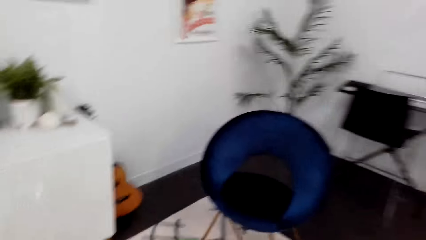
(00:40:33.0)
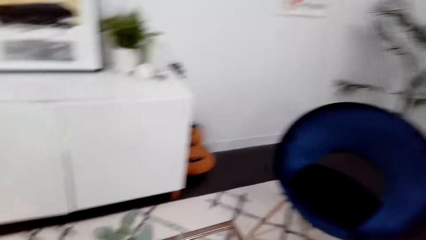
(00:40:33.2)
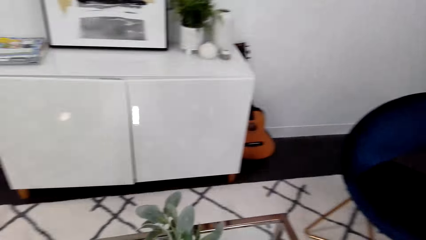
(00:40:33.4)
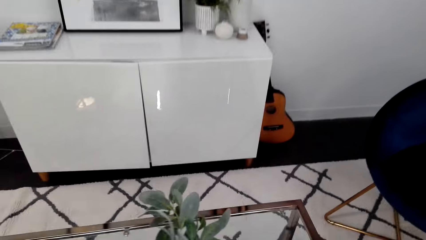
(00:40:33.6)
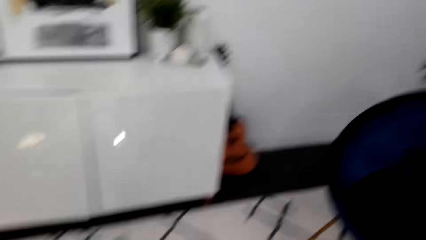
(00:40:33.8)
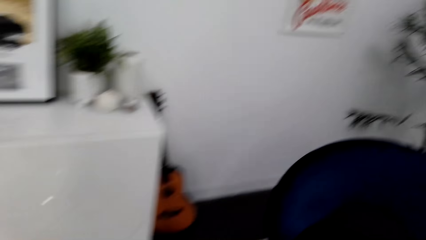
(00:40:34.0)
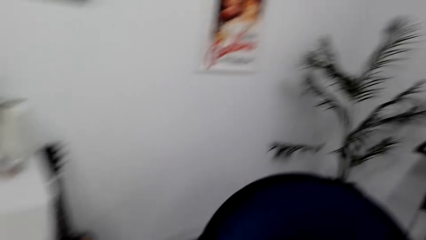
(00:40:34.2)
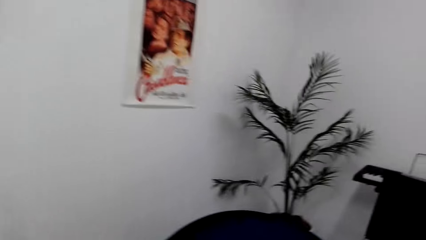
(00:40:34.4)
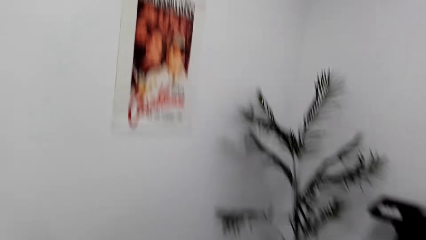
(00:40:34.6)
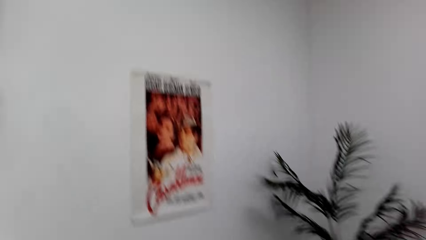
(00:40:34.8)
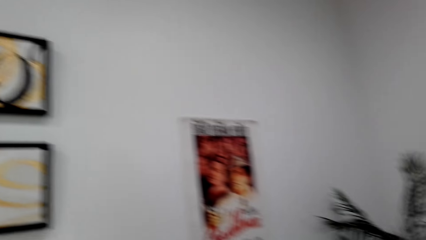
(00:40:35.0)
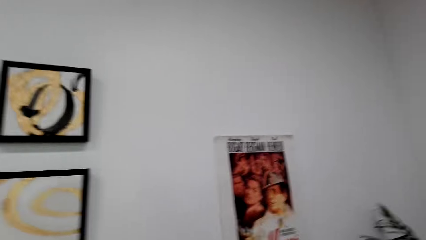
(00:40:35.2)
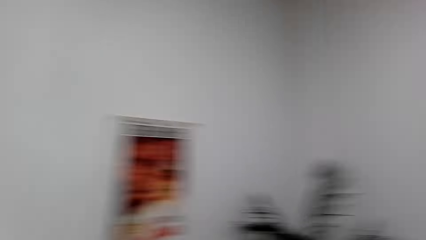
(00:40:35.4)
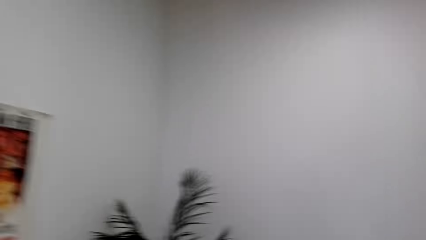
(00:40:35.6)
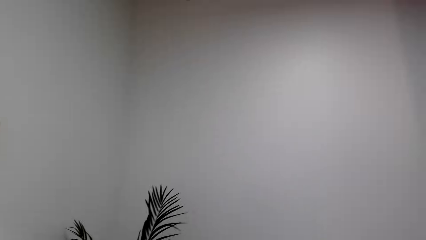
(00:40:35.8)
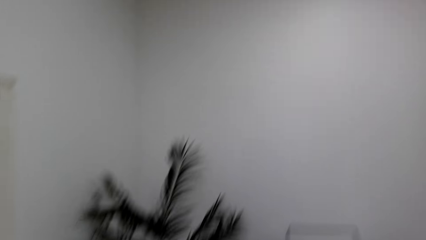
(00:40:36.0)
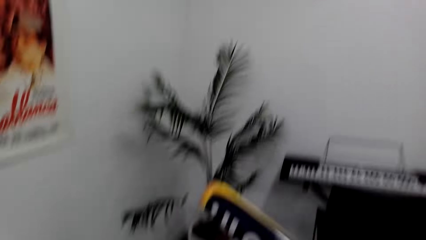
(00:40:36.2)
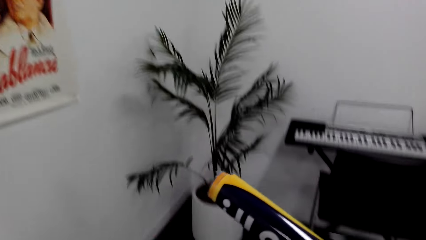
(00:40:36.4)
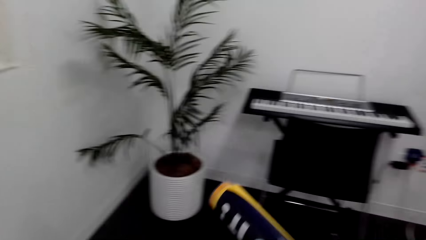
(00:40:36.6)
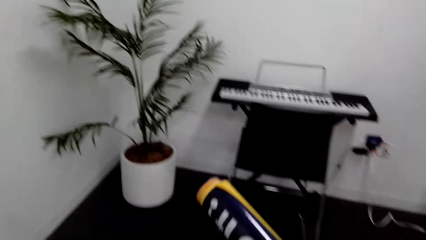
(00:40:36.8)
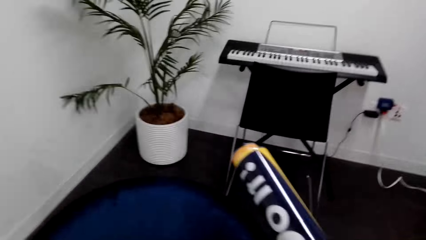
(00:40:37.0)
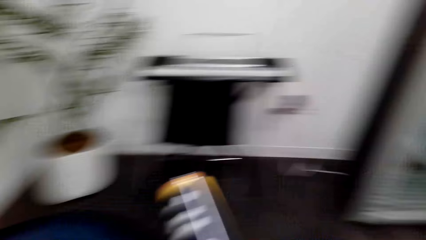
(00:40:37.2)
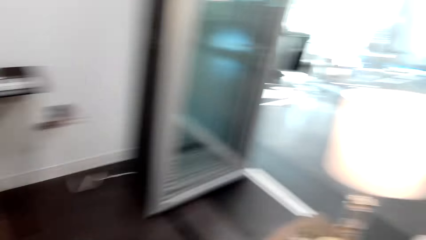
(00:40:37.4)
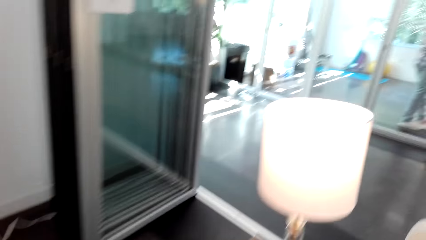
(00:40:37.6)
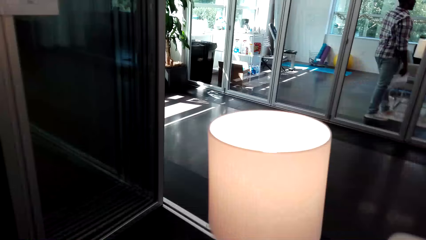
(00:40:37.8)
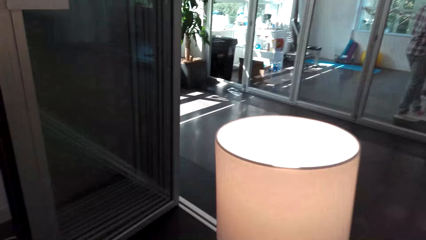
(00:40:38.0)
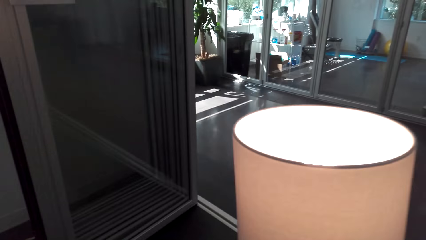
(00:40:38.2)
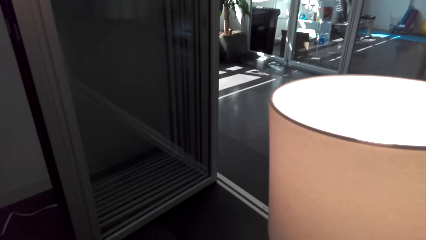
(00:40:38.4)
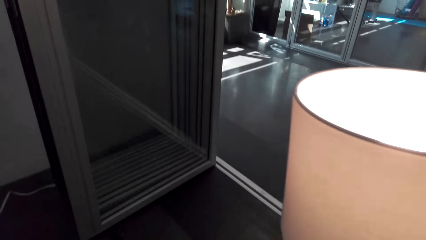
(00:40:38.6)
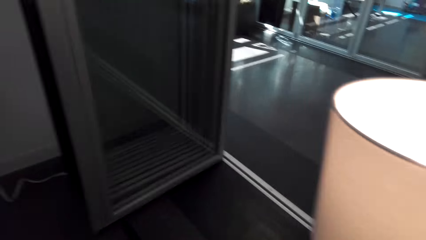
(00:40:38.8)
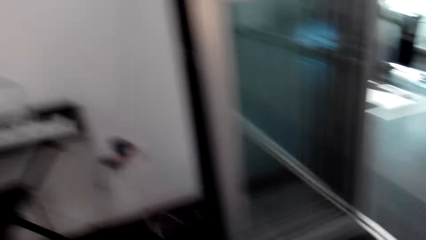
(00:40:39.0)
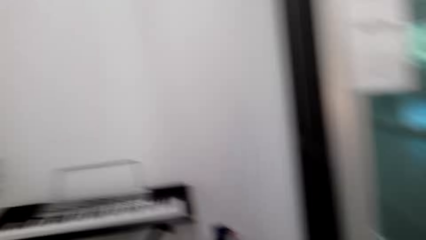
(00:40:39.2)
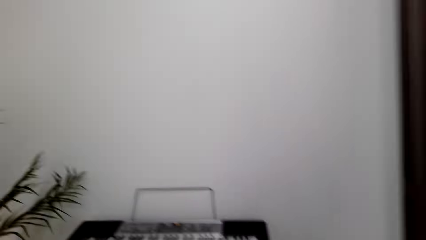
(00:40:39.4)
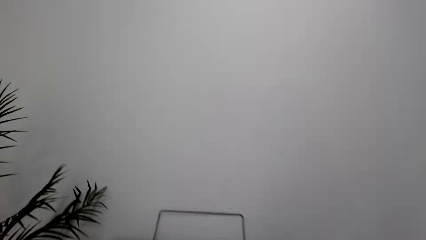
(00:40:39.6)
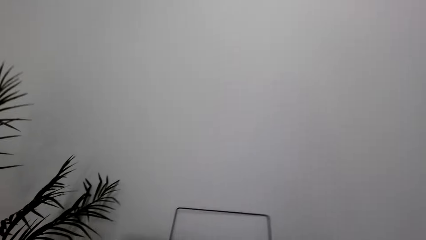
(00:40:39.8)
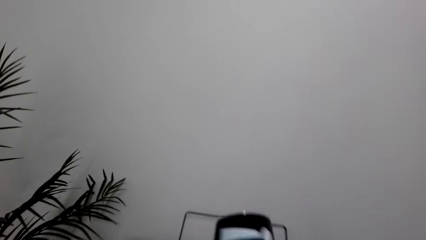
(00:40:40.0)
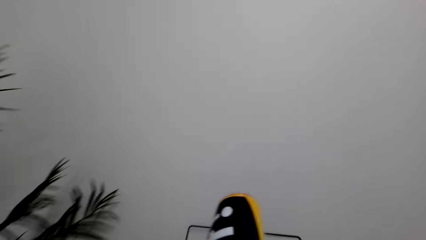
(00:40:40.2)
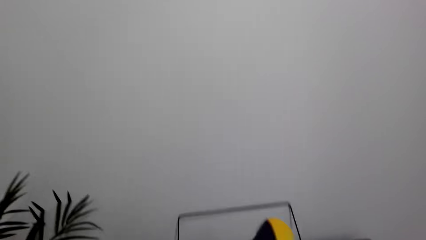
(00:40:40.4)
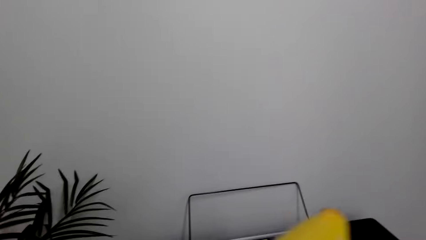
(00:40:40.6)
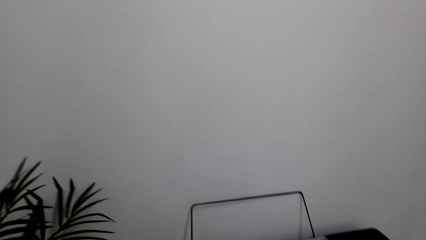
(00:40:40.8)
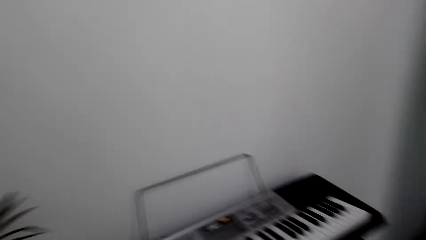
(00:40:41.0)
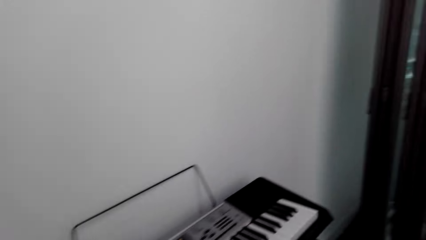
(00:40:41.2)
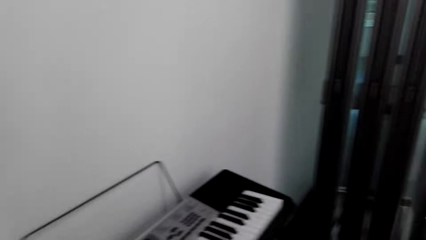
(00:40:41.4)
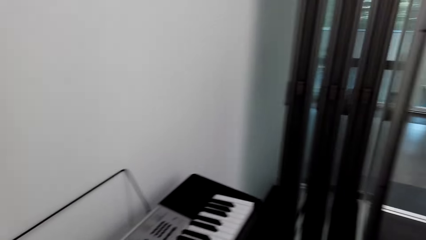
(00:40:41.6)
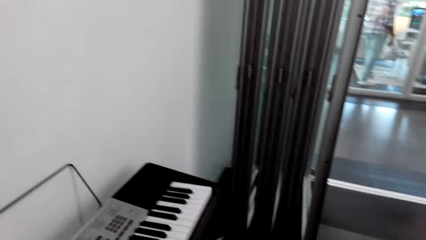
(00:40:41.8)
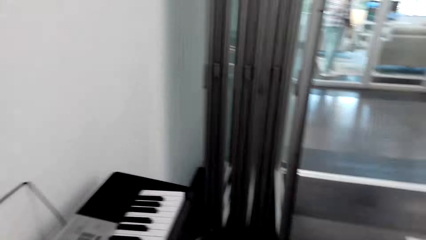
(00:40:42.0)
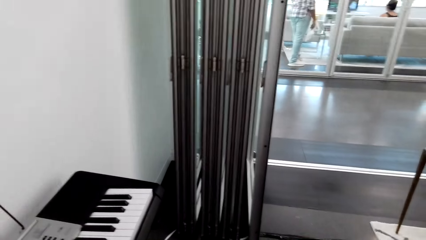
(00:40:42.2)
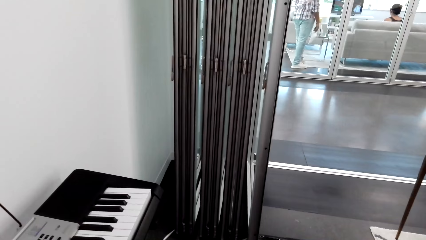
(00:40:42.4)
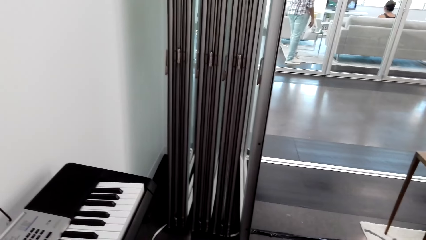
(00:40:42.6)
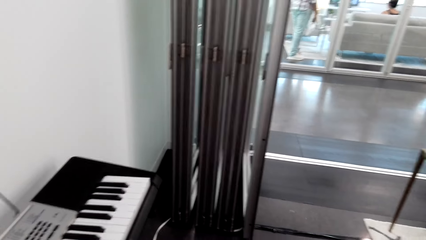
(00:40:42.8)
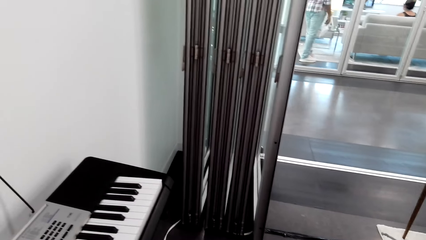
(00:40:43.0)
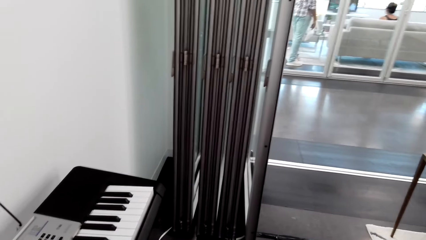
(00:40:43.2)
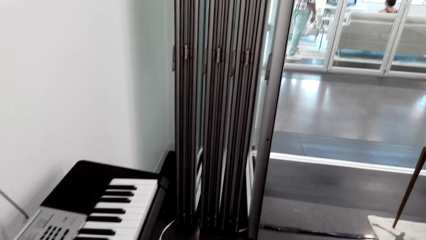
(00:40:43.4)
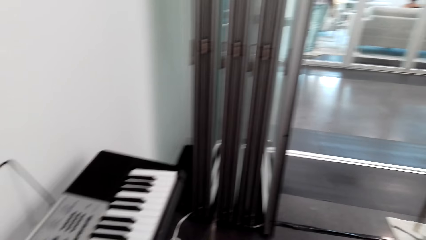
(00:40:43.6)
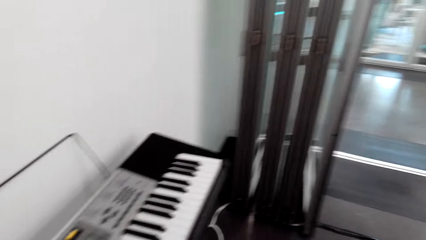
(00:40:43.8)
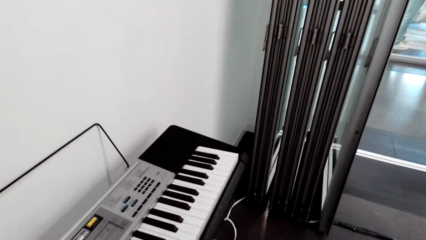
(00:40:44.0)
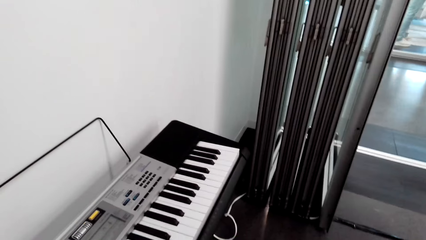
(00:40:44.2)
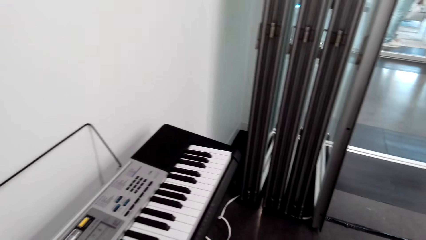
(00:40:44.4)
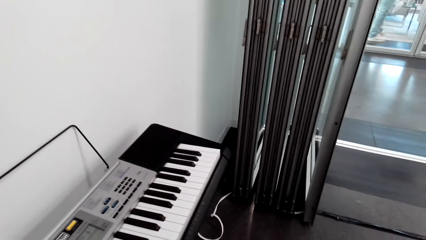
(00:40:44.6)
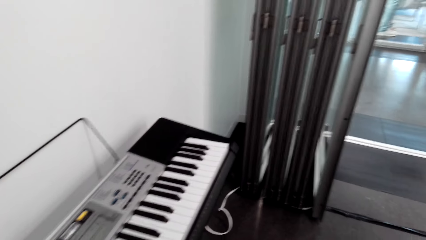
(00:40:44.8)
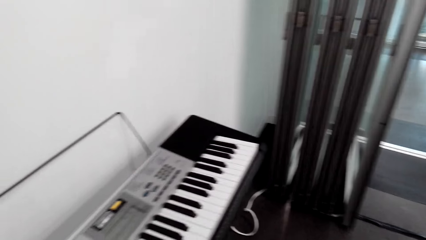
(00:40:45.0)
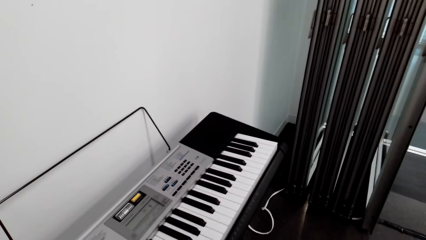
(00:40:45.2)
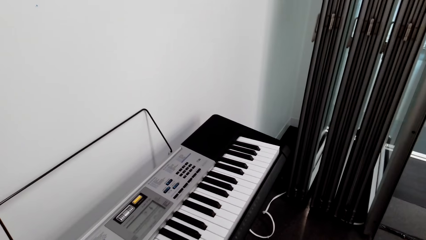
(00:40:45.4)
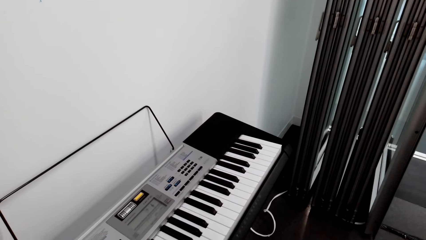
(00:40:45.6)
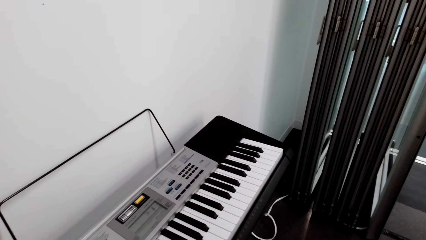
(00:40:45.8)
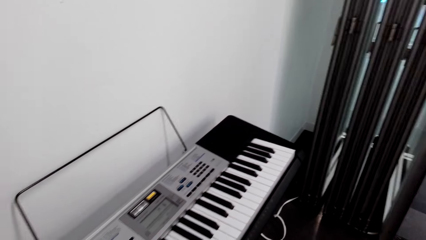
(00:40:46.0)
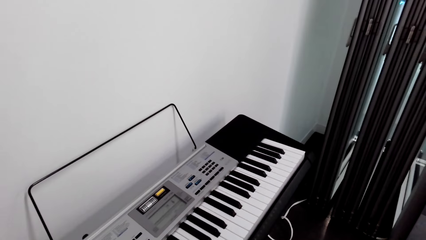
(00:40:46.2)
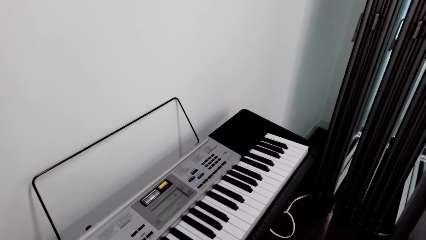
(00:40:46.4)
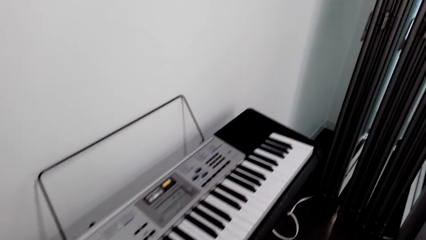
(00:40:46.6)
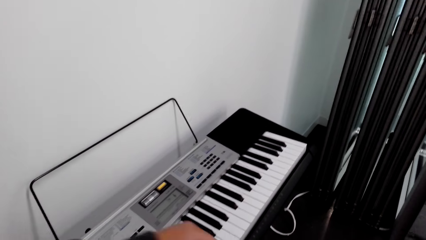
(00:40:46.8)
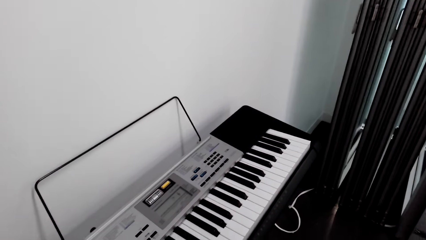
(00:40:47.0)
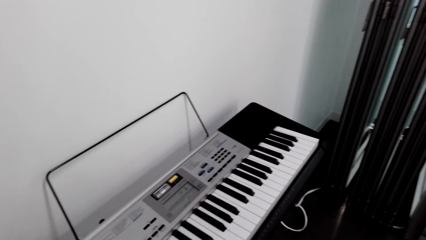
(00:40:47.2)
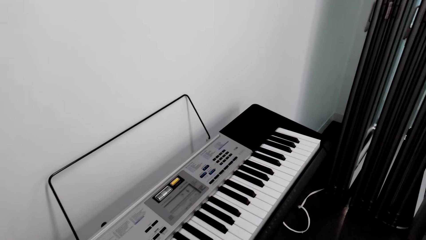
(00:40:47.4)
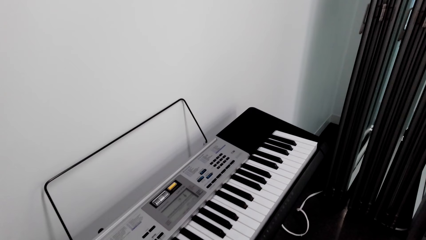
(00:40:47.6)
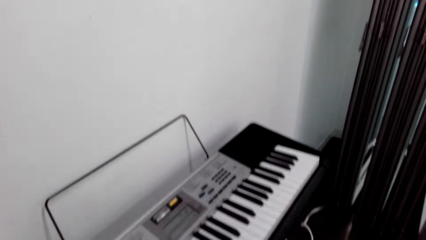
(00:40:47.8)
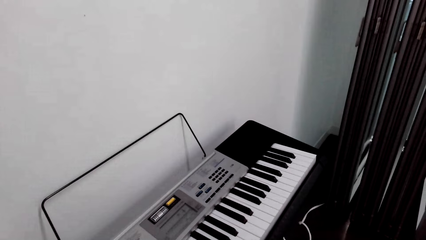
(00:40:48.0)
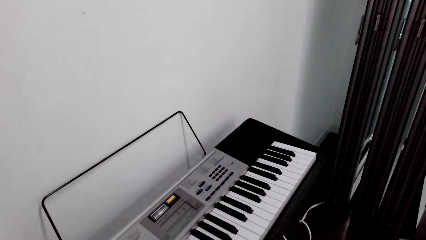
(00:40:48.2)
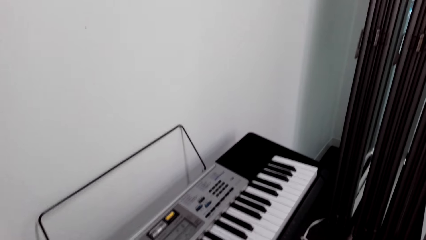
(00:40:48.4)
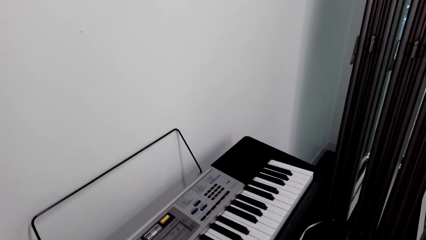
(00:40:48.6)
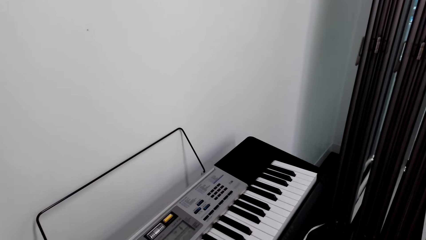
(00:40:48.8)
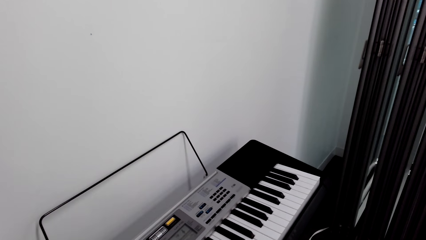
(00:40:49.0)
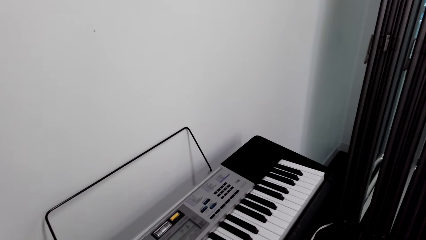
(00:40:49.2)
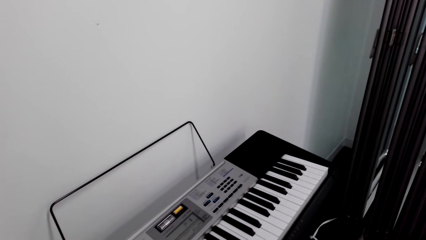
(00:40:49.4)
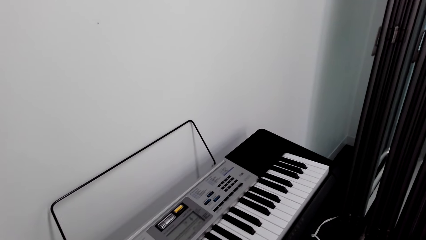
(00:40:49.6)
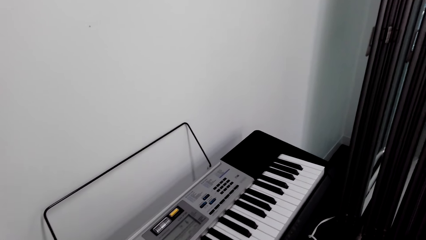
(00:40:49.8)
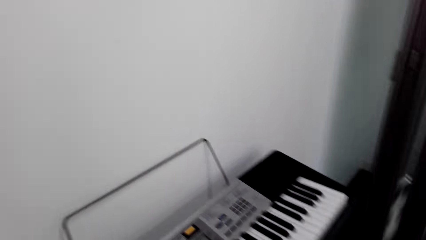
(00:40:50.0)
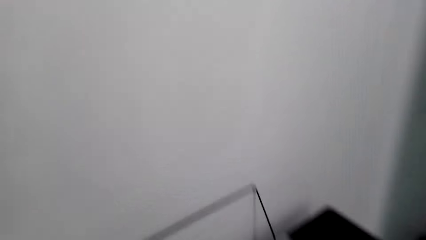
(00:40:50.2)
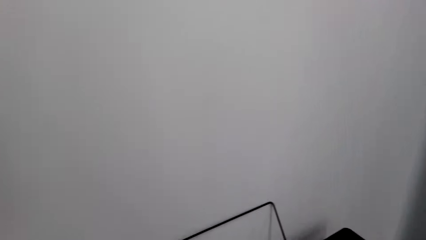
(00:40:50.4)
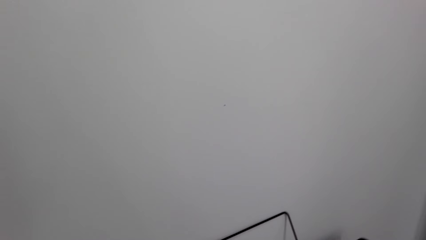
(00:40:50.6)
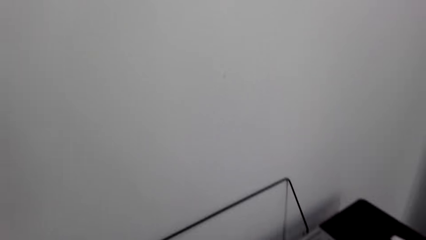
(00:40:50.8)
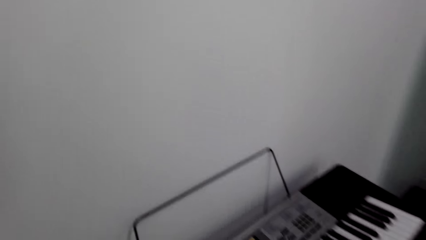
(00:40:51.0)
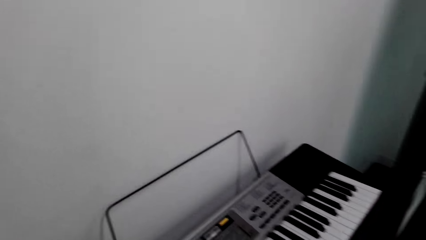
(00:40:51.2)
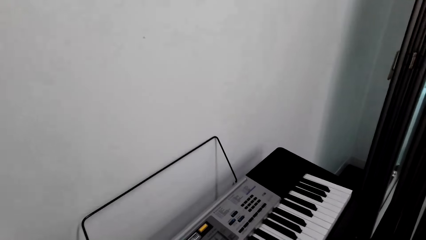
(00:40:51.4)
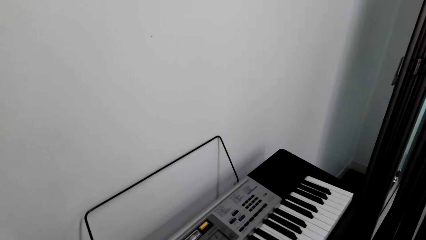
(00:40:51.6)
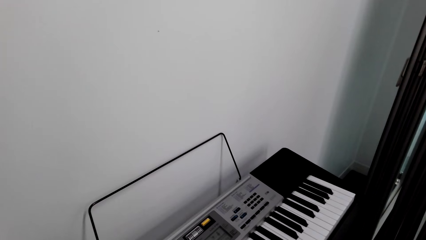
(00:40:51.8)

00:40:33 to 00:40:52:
The camera wearer picks up the wall sticker, moves around the house, and holds the wall sticker. They look around the house. They open the wall sticker. They dialogue with a person. They dialogue with another person. They touch the piano. They move around the house.
